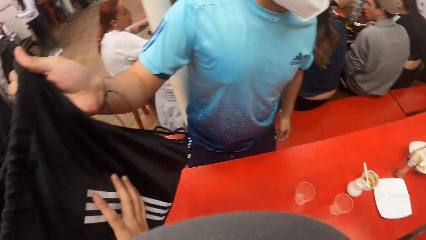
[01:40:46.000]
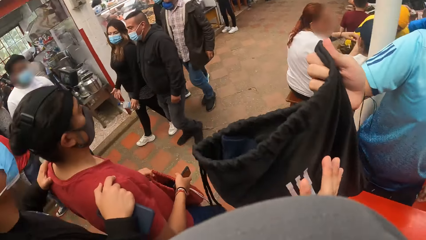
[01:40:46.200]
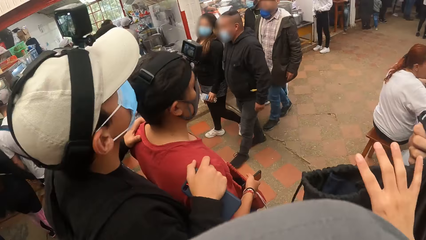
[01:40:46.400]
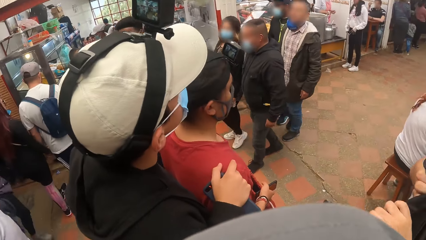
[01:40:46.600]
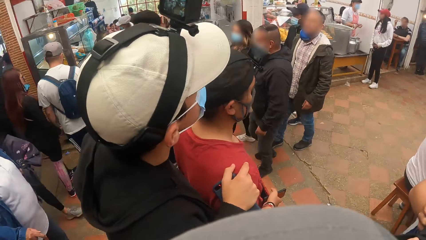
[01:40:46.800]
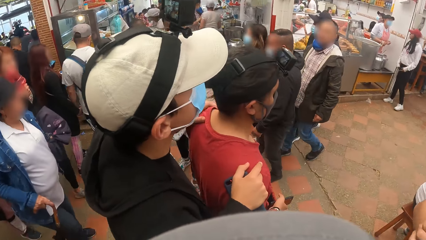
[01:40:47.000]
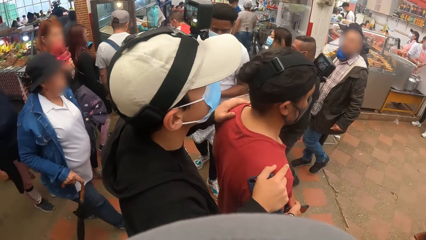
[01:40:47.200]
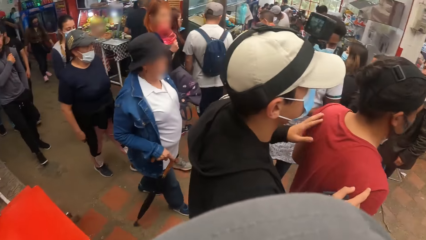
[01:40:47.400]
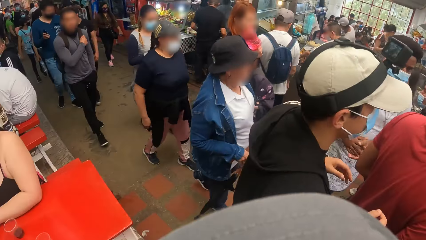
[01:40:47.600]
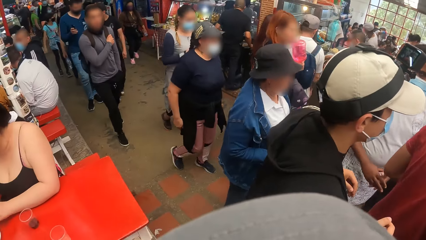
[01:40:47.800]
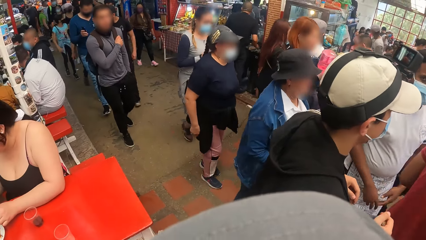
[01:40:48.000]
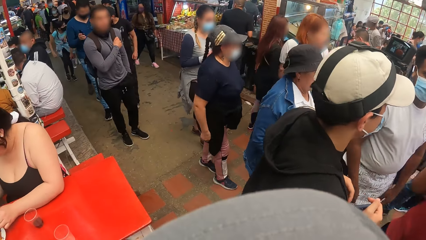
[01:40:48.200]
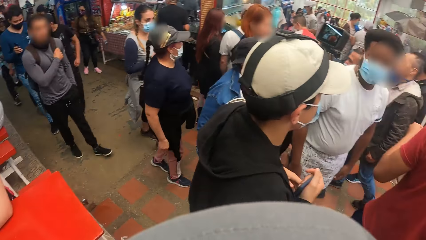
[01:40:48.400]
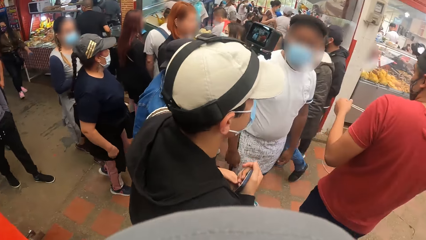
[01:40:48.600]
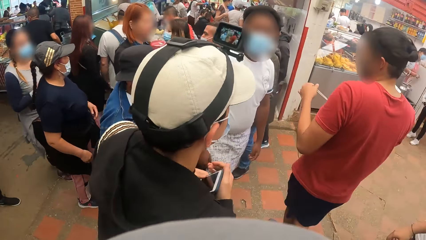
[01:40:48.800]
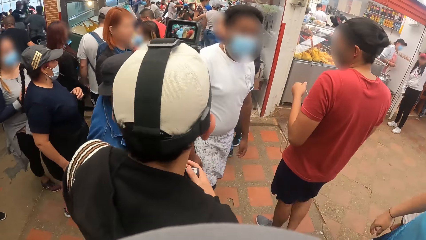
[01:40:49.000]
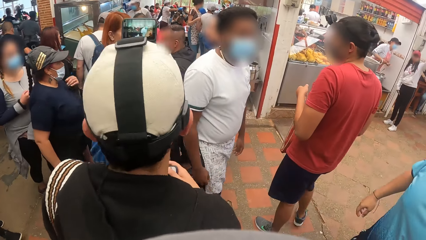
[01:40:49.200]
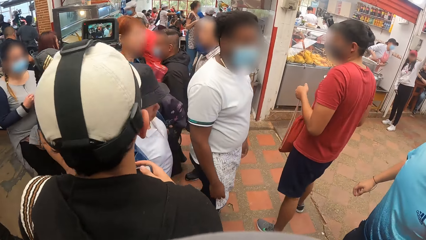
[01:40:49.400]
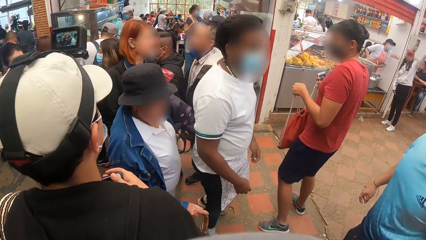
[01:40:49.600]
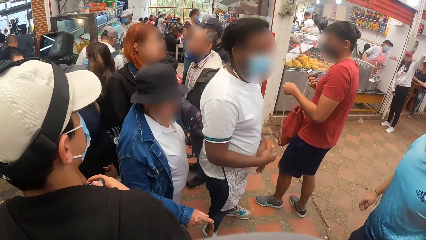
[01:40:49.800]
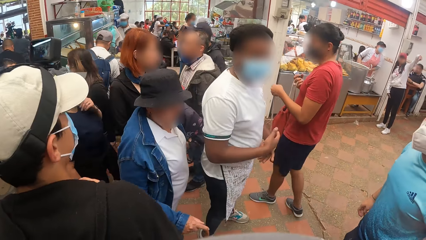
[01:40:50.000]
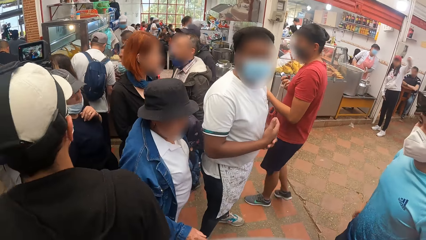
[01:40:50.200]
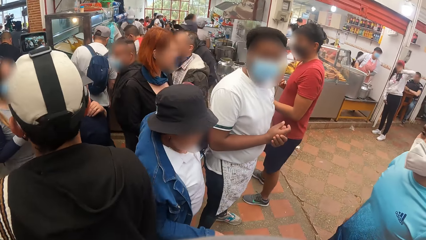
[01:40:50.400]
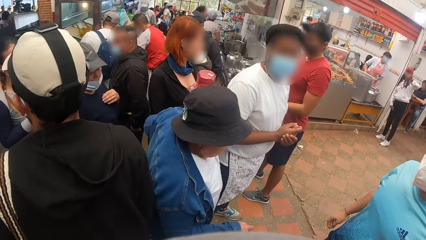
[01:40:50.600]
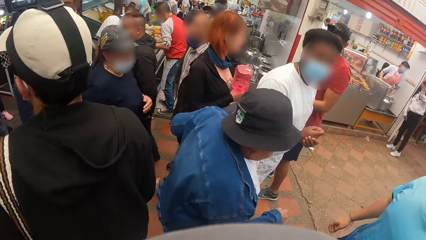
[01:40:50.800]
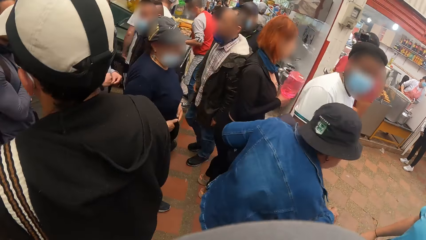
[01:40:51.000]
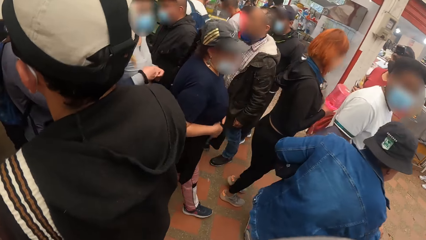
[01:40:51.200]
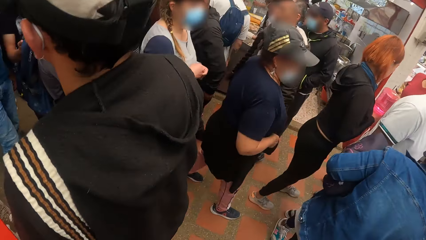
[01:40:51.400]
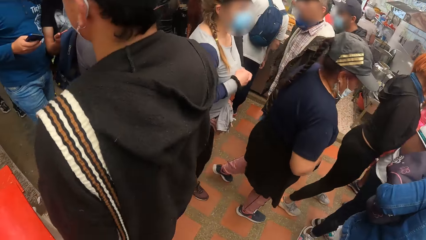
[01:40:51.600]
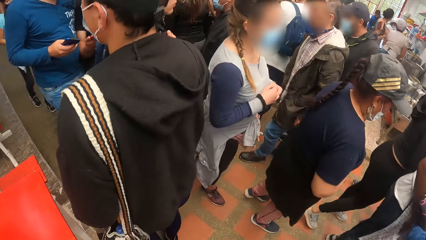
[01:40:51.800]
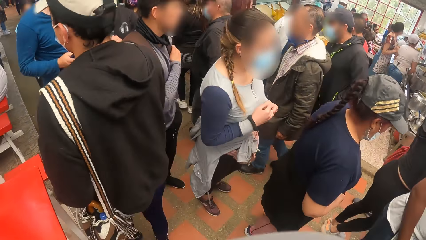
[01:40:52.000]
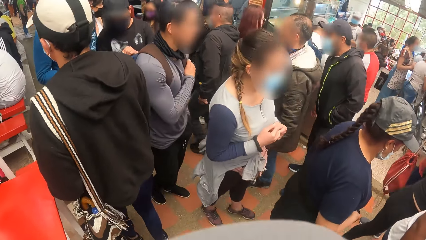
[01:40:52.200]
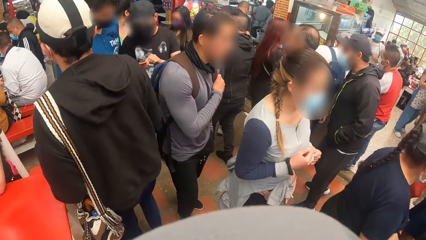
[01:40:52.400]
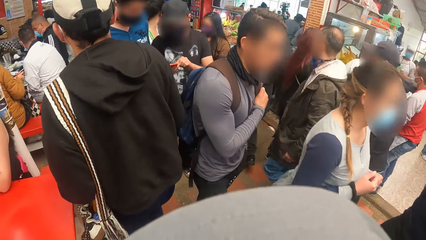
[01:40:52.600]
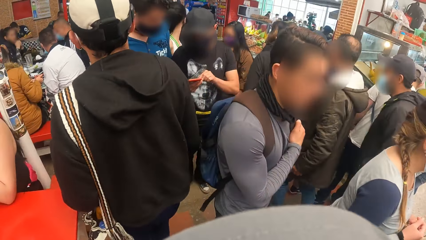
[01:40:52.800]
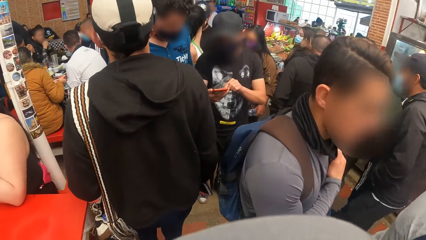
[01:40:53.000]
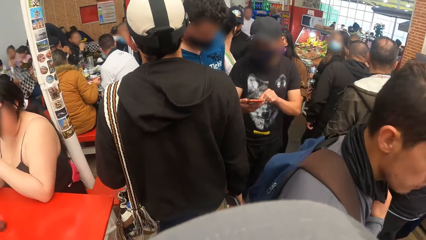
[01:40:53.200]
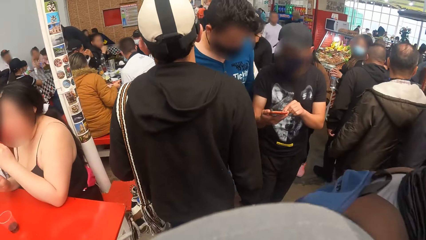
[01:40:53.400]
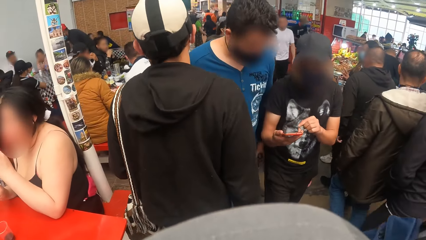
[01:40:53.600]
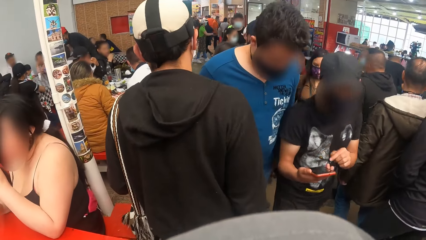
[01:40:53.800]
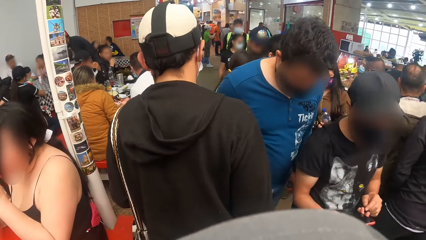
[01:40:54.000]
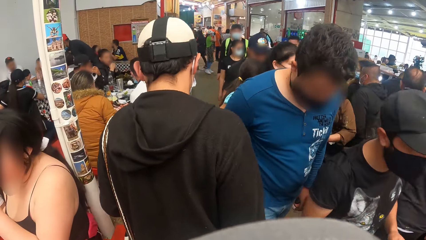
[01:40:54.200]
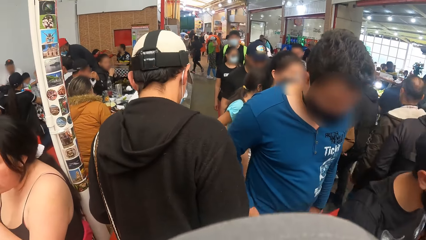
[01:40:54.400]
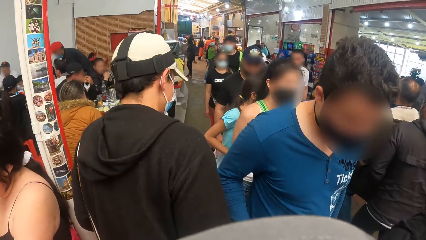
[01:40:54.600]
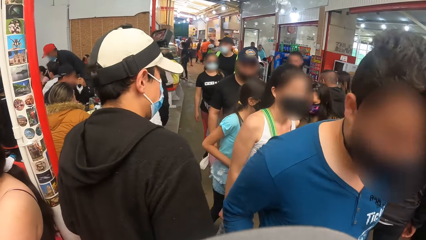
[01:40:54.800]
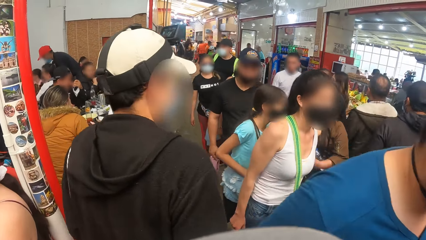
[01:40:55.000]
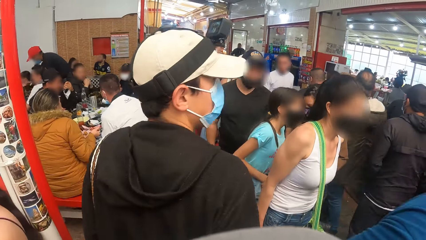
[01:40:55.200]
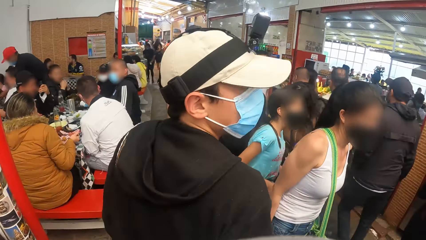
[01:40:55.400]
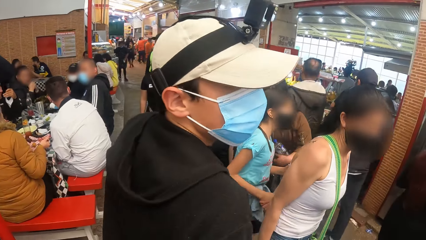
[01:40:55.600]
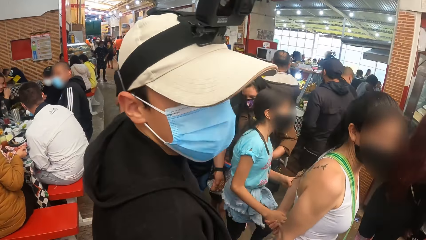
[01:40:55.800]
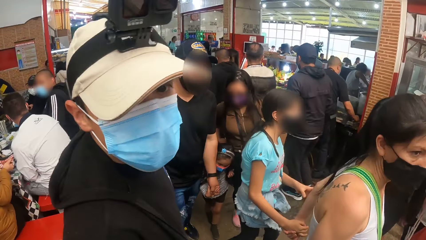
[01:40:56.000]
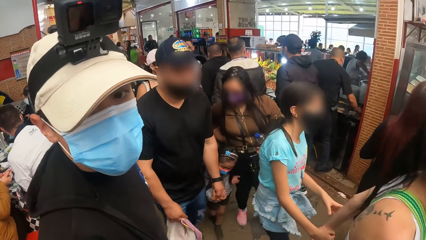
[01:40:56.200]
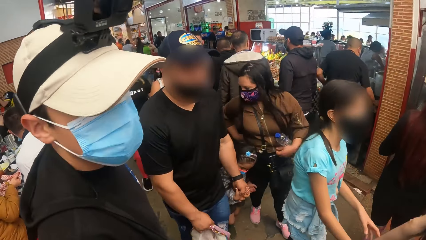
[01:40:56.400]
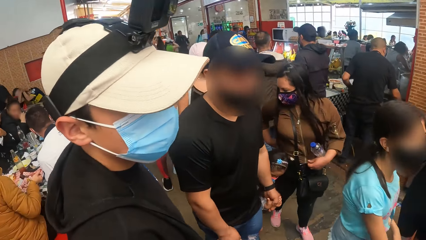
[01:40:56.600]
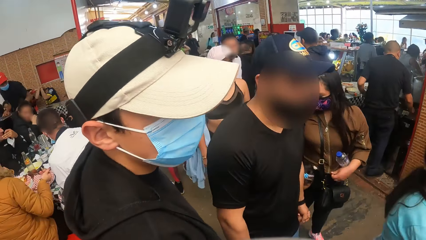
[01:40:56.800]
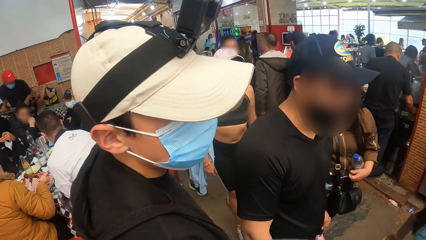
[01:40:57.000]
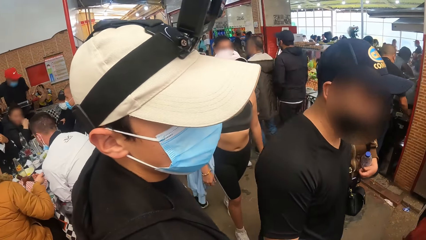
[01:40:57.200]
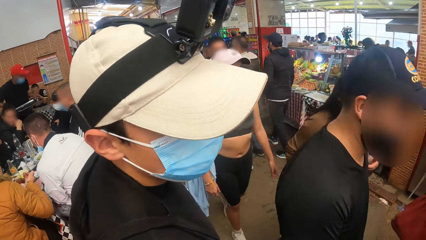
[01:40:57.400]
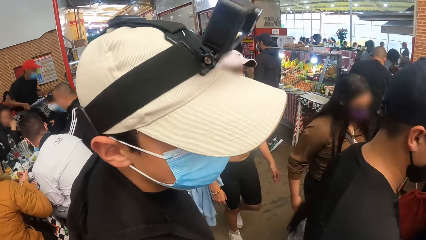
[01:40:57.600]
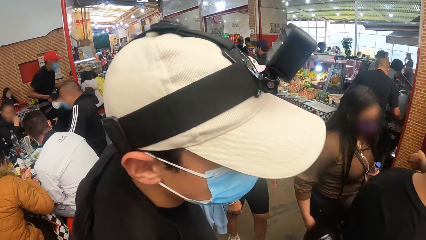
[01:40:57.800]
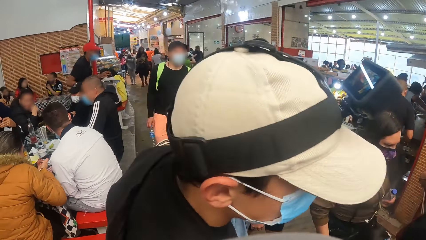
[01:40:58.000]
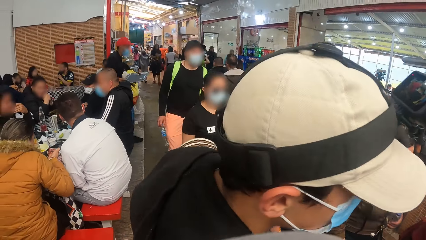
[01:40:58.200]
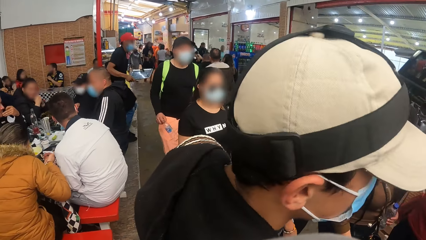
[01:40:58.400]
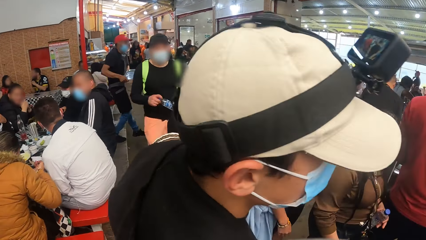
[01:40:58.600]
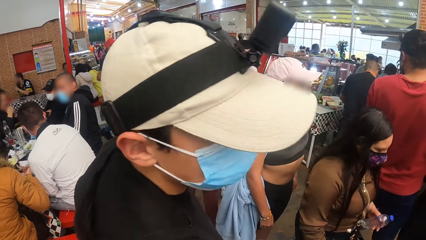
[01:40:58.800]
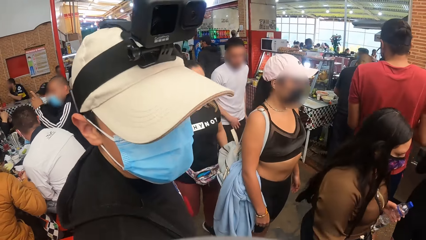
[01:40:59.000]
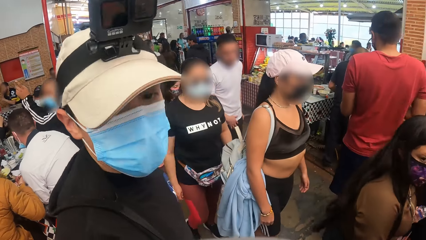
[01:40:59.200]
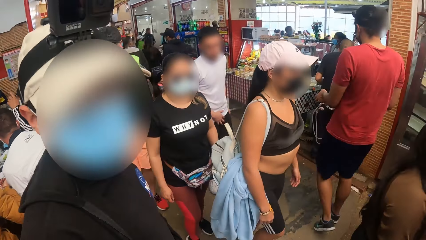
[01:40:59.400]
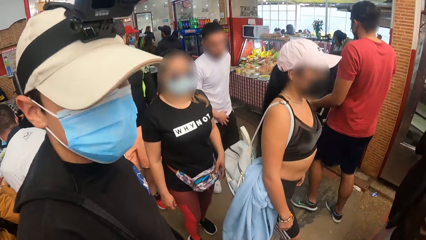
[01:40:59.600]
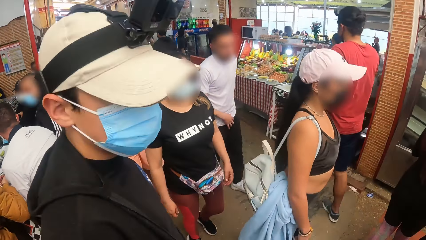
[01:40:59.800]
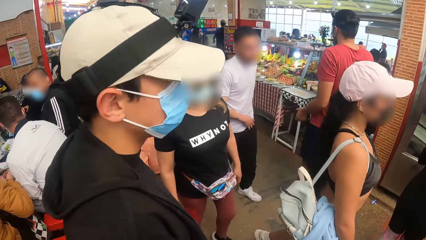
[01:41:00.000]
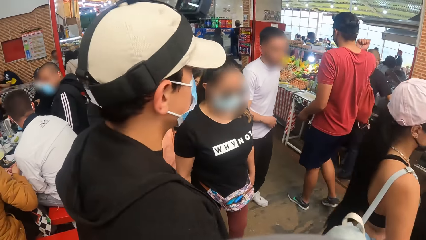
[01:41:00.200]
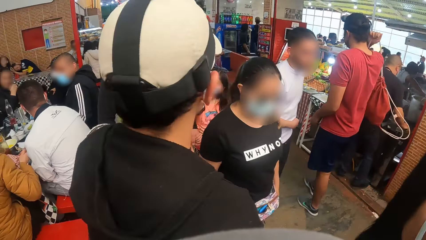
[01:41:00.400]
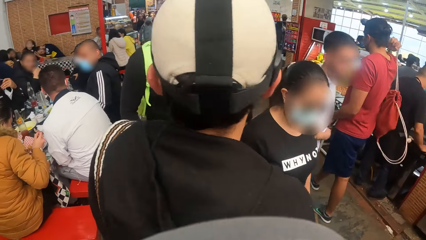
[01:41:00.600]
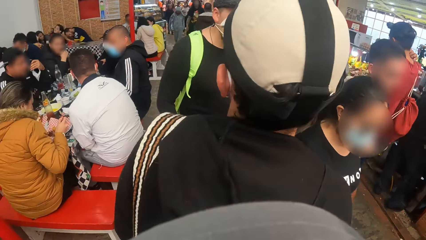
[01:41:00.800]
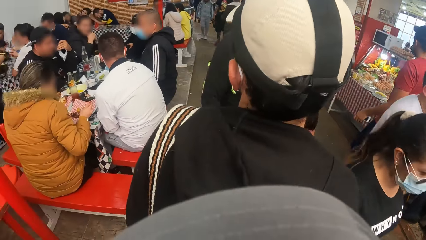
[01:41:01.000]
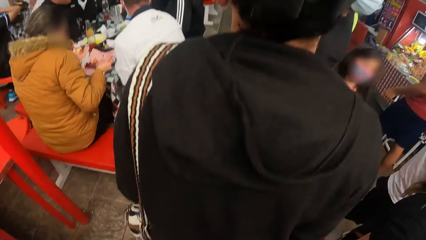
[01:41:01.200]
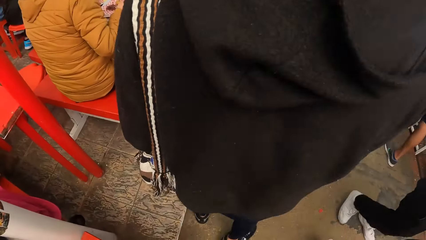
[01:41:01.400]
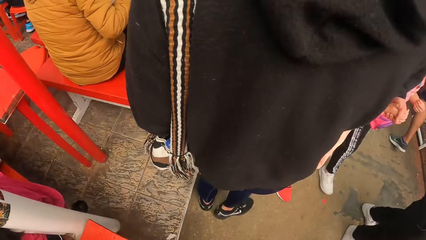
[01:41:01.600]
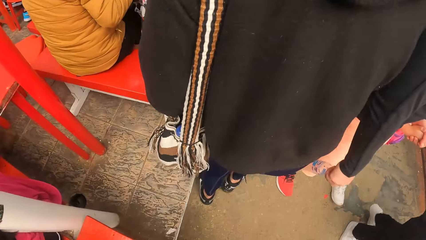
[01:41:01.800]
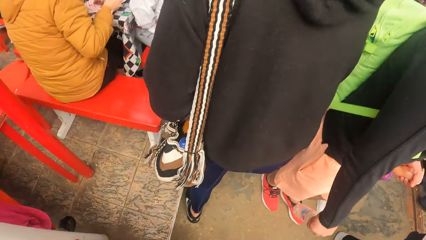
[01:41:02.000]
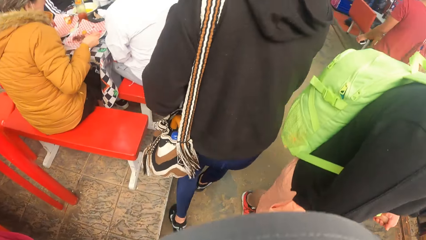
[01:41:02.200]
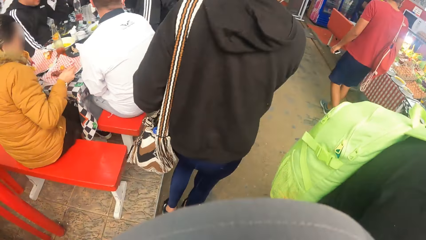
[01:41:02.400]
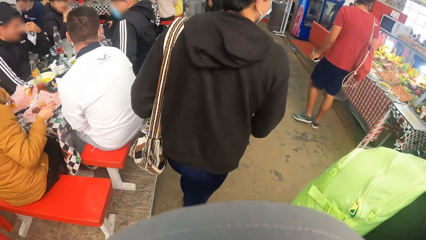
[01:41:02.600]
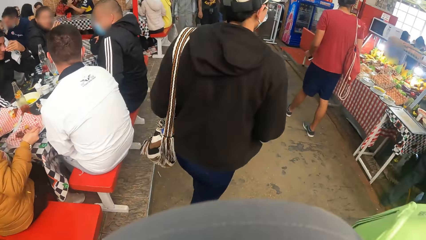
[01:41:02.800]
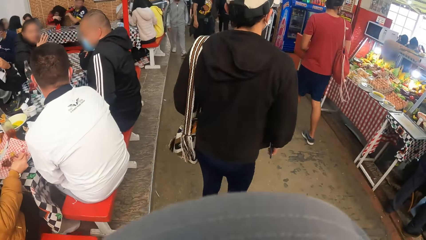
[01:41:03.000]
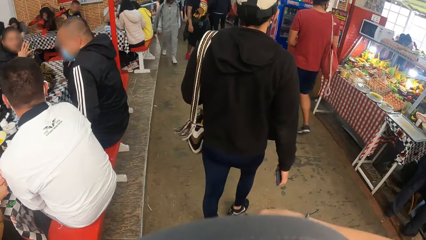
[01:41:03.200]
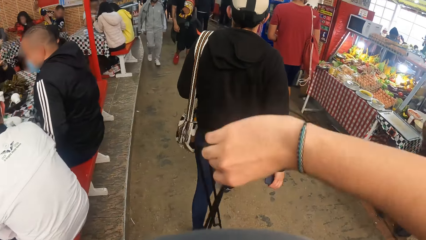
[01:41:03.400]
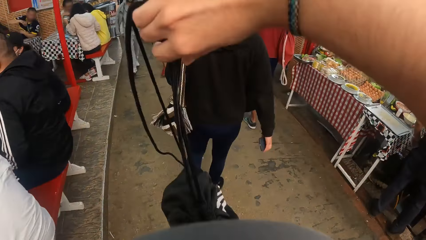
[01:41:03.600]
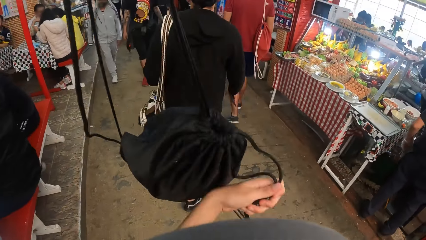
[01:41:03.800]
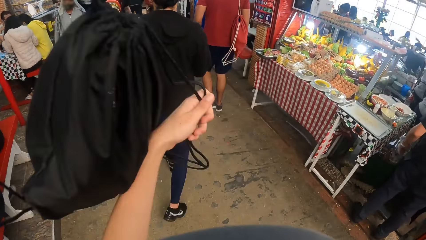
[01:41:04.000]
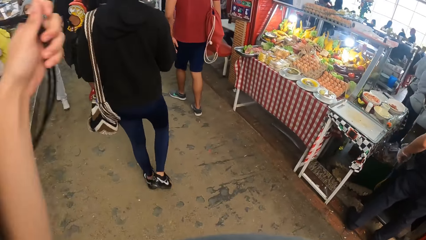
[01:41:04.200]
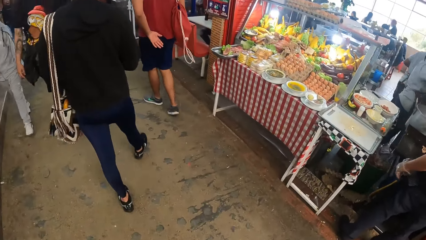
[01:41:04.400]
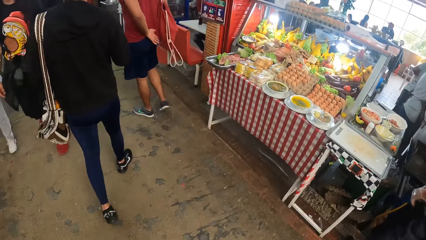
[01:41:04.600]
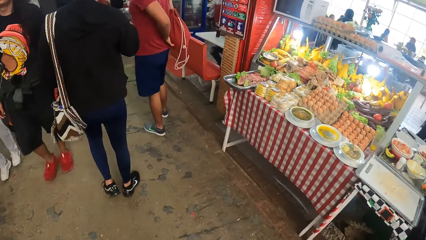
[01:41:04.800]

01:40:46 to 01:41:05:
The camera wearer places his right hand on the bag in the right hand of a man. He takes the bag from the man. He walks around. Another man interacts with the camera wearer. A man hangs the bag in his right hand on his shoulder. The camera wearer walks around. He hangs the bag in his hands on his shoulder.
